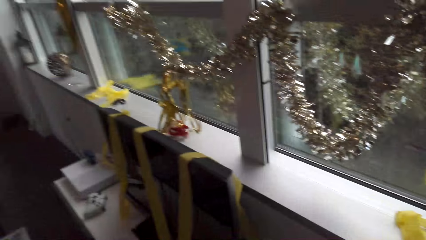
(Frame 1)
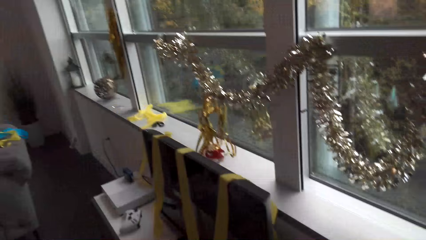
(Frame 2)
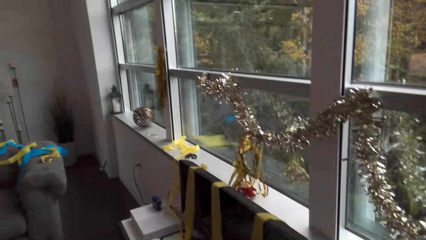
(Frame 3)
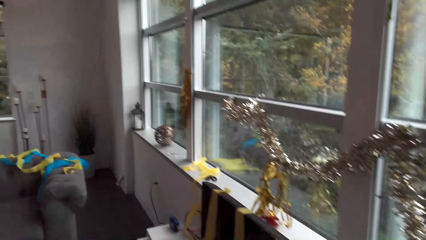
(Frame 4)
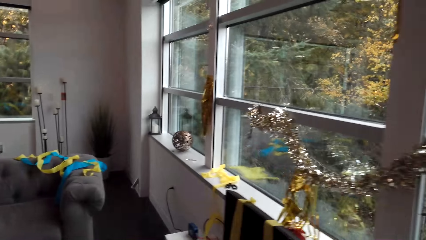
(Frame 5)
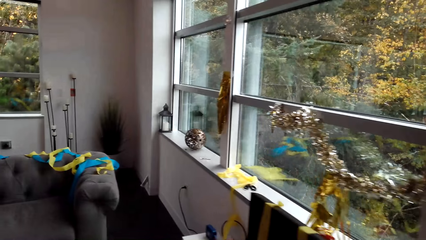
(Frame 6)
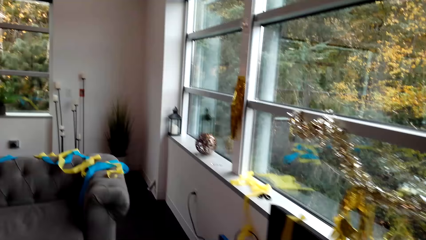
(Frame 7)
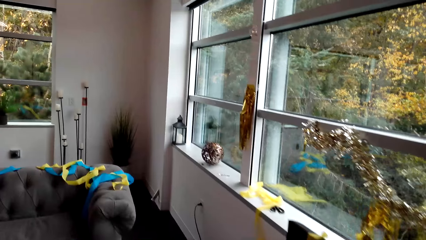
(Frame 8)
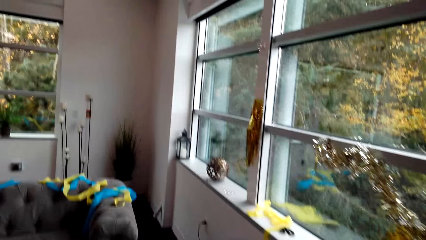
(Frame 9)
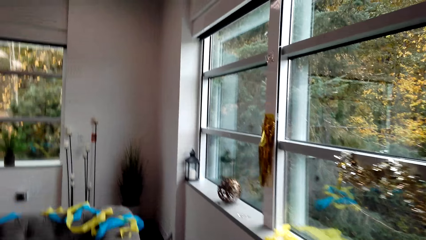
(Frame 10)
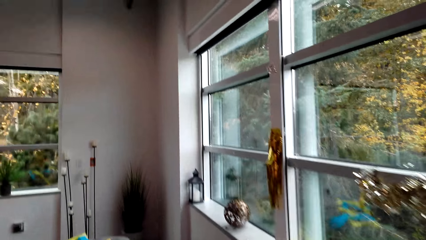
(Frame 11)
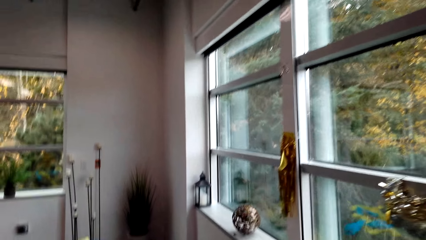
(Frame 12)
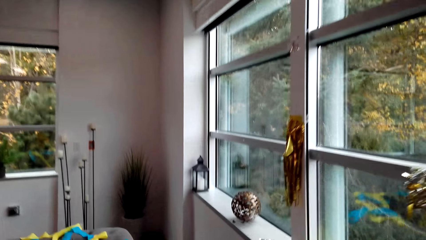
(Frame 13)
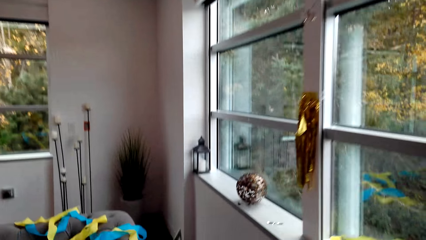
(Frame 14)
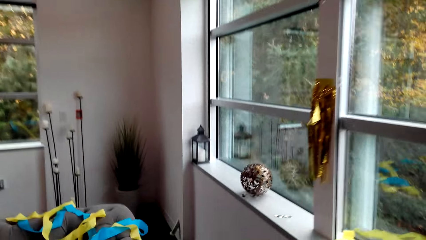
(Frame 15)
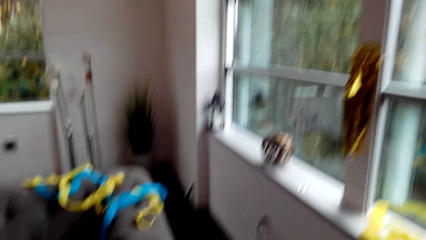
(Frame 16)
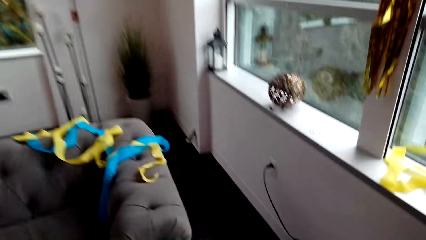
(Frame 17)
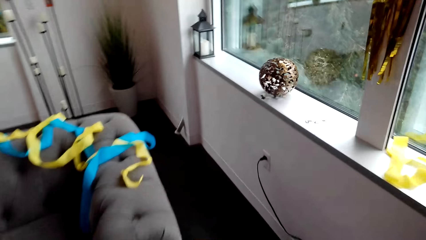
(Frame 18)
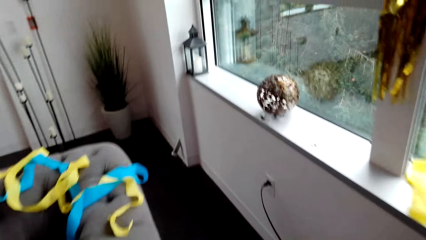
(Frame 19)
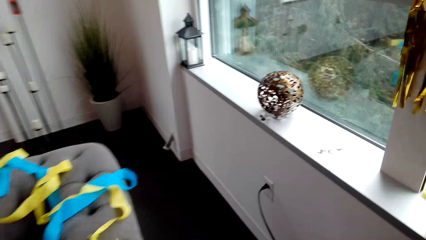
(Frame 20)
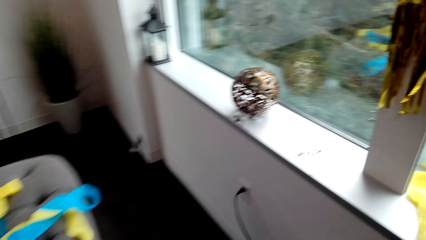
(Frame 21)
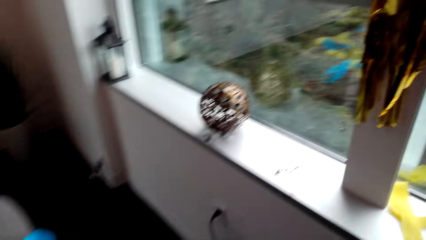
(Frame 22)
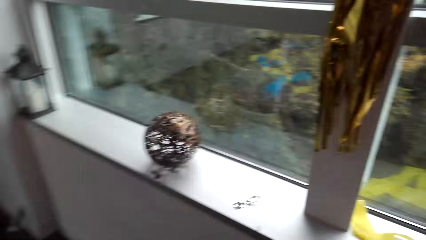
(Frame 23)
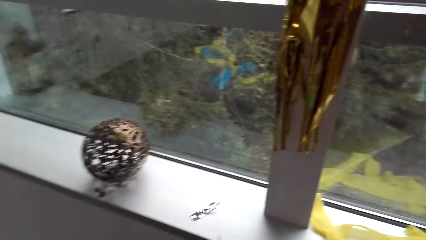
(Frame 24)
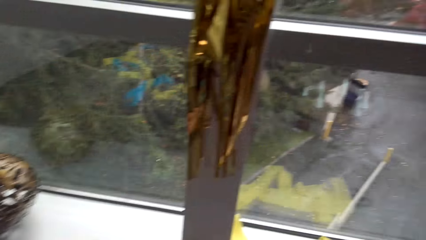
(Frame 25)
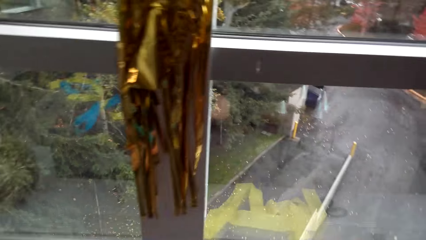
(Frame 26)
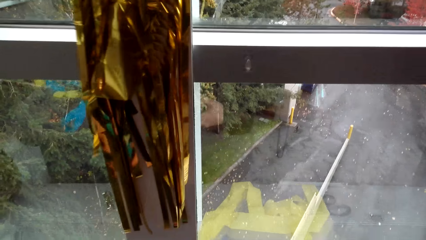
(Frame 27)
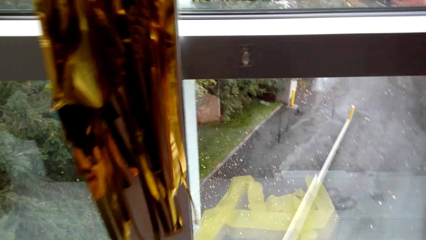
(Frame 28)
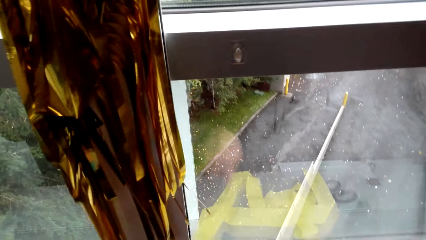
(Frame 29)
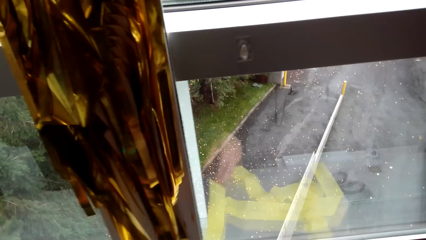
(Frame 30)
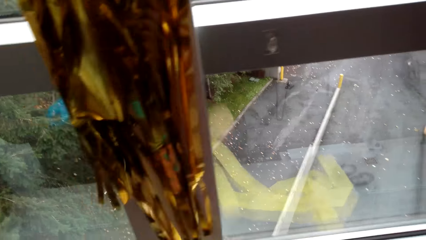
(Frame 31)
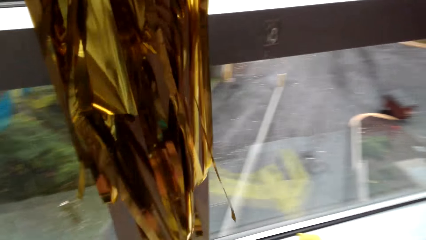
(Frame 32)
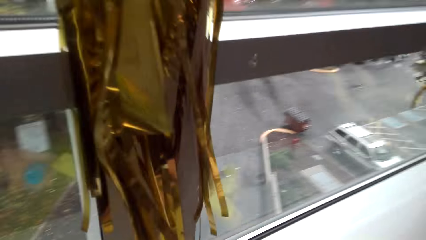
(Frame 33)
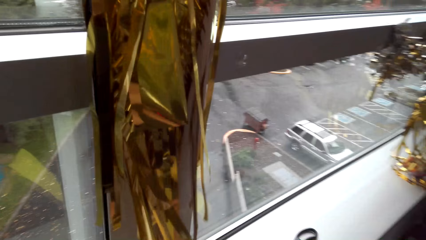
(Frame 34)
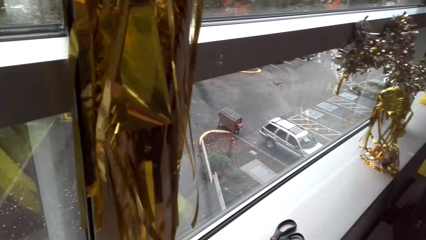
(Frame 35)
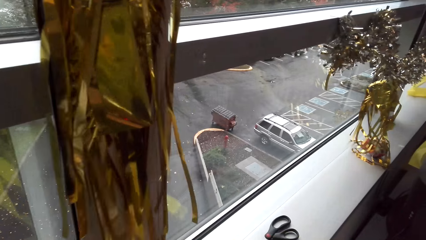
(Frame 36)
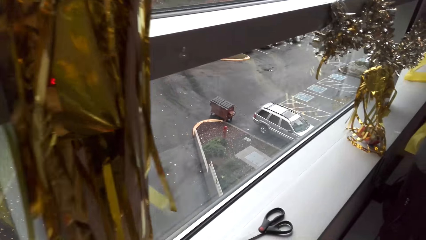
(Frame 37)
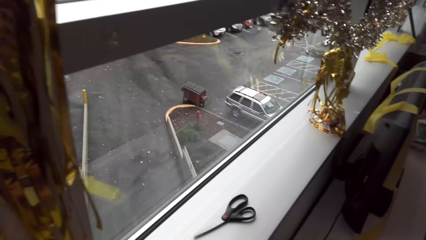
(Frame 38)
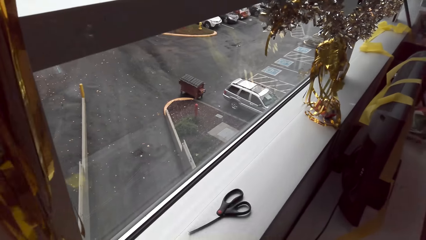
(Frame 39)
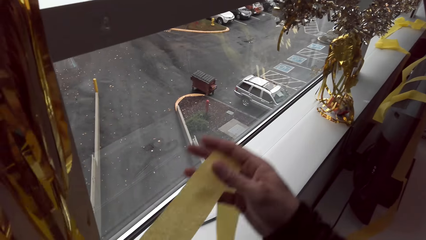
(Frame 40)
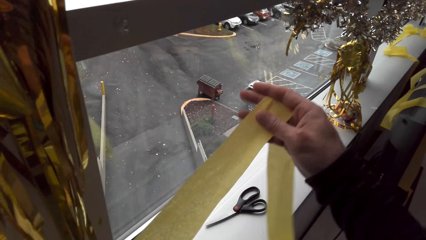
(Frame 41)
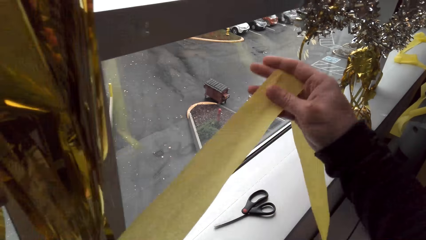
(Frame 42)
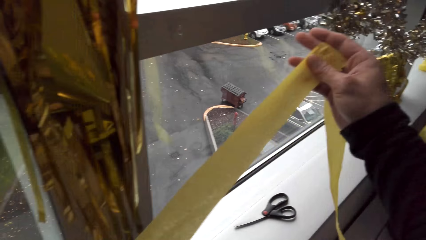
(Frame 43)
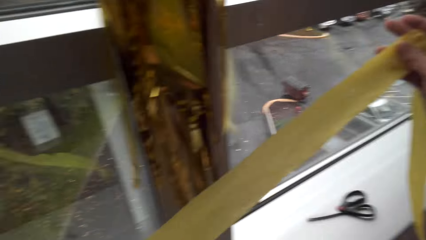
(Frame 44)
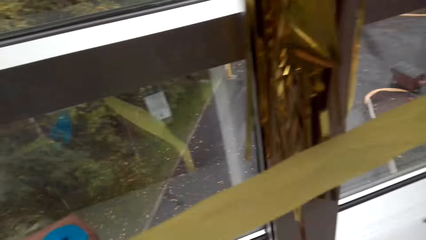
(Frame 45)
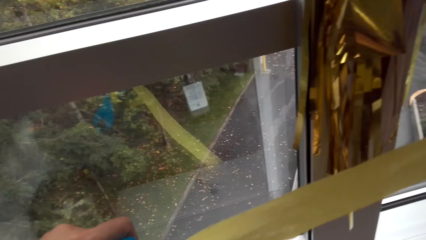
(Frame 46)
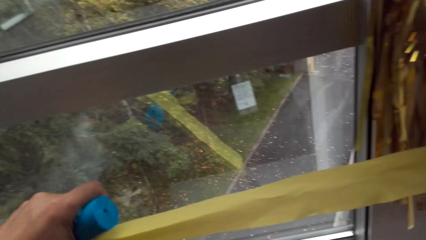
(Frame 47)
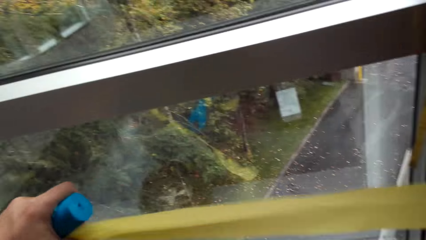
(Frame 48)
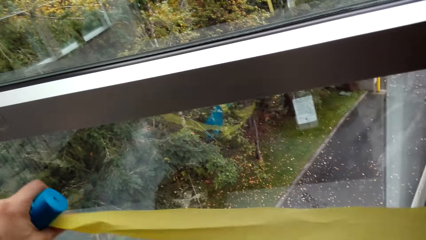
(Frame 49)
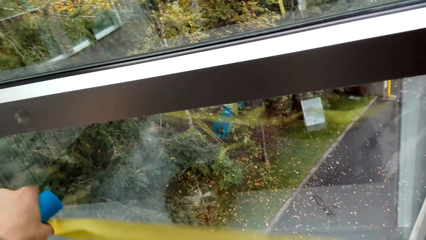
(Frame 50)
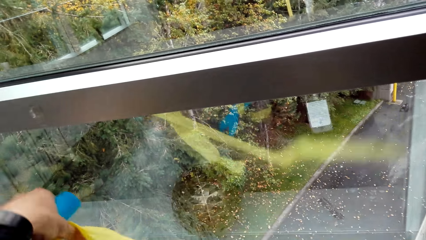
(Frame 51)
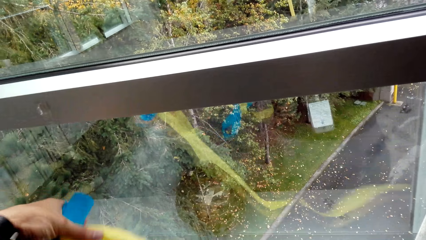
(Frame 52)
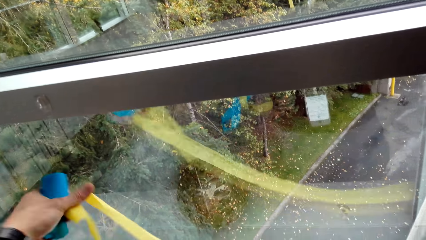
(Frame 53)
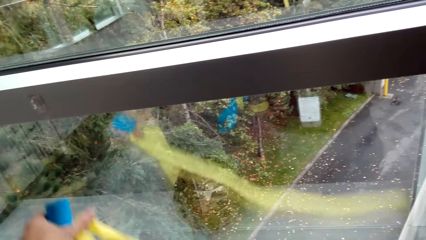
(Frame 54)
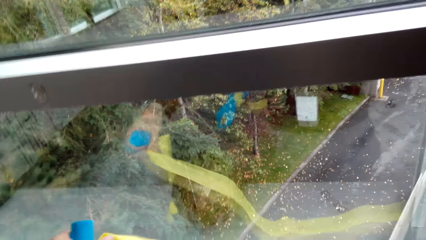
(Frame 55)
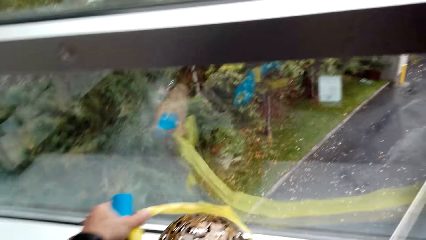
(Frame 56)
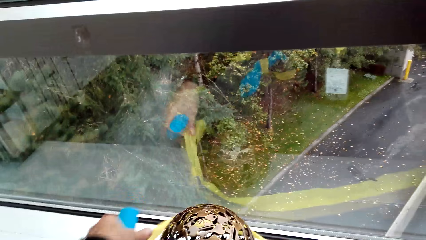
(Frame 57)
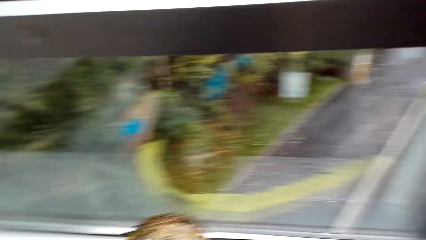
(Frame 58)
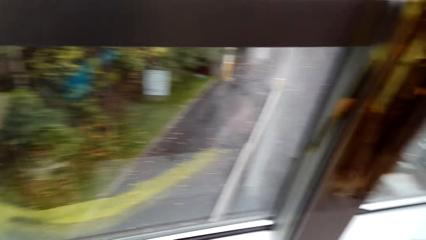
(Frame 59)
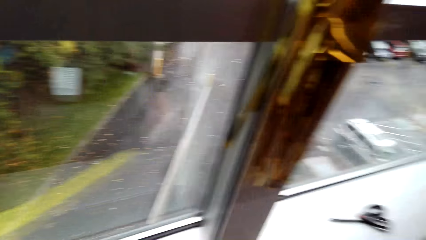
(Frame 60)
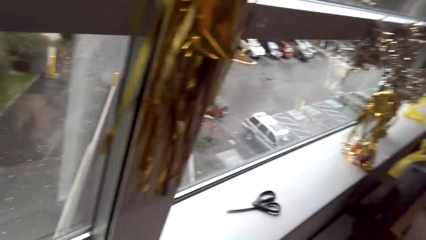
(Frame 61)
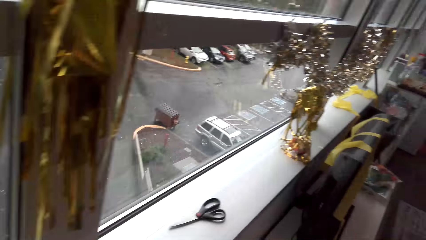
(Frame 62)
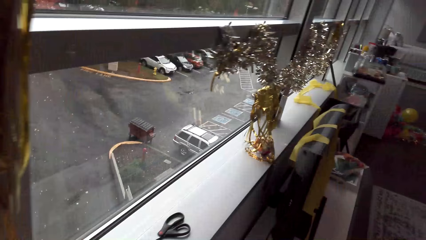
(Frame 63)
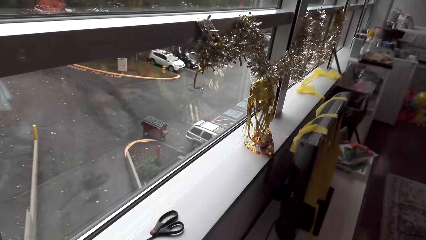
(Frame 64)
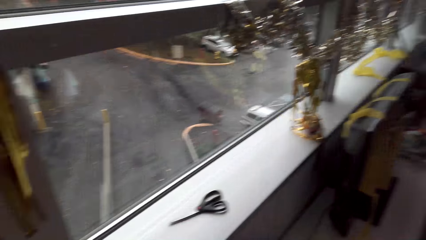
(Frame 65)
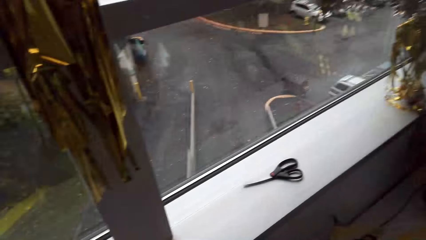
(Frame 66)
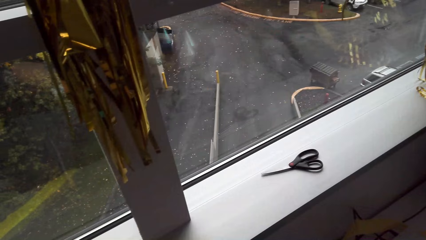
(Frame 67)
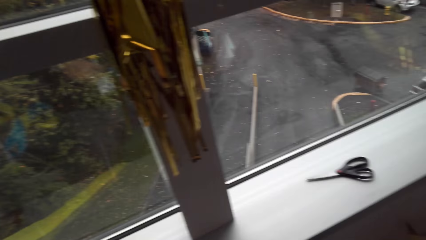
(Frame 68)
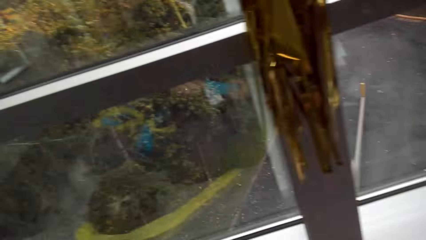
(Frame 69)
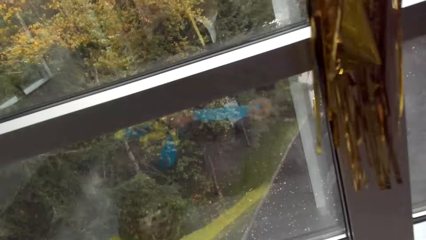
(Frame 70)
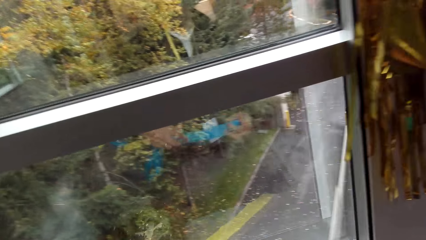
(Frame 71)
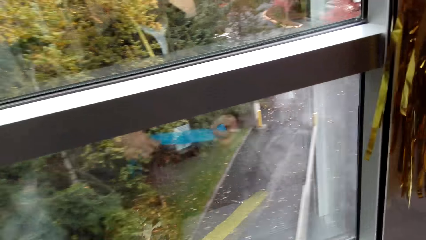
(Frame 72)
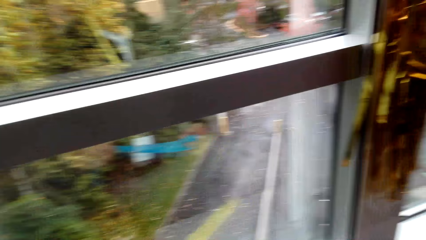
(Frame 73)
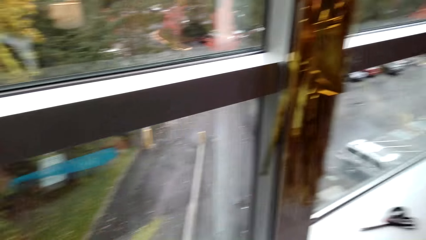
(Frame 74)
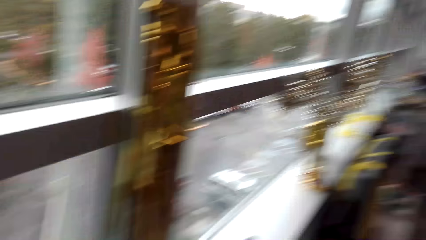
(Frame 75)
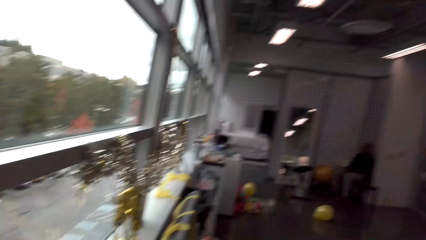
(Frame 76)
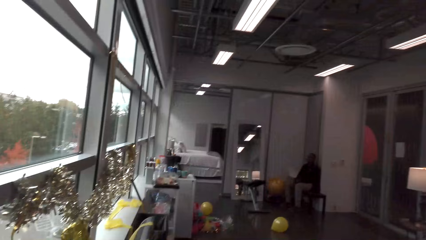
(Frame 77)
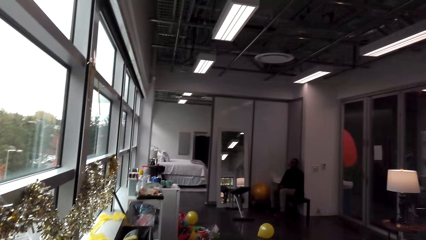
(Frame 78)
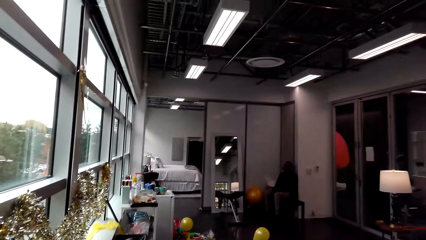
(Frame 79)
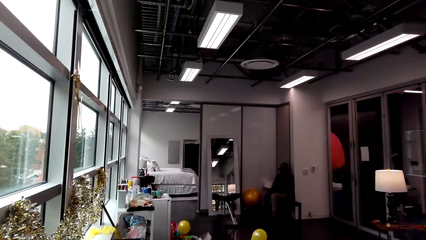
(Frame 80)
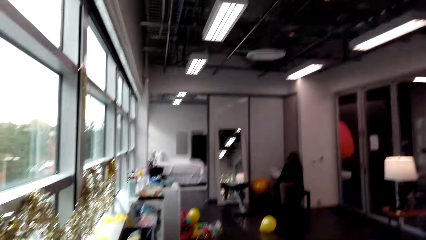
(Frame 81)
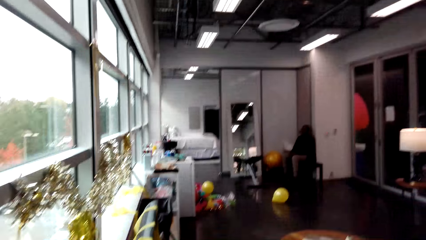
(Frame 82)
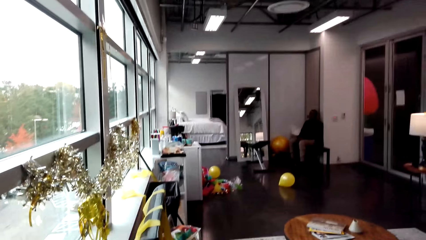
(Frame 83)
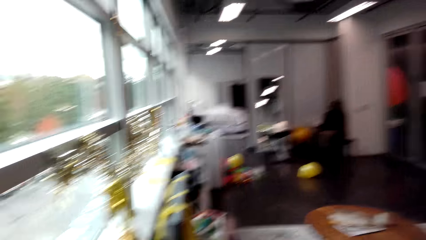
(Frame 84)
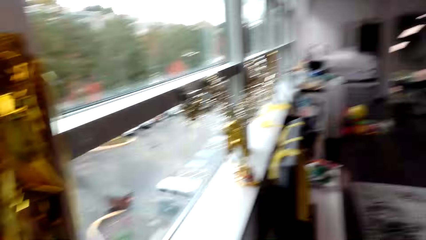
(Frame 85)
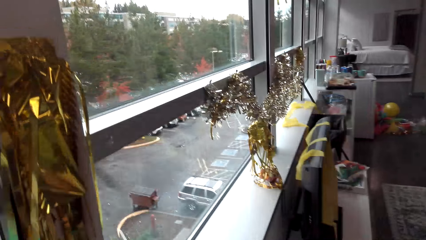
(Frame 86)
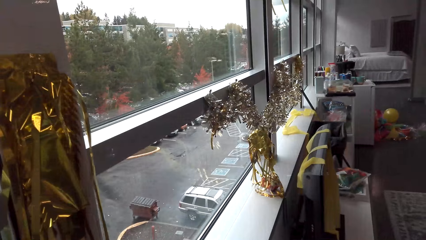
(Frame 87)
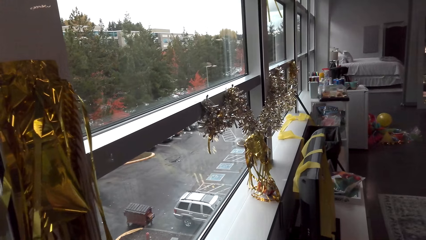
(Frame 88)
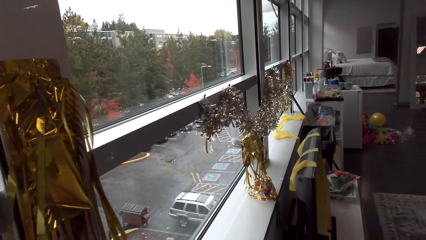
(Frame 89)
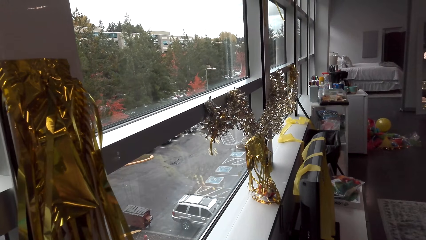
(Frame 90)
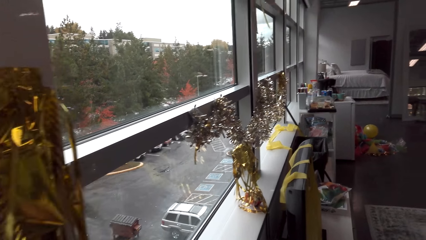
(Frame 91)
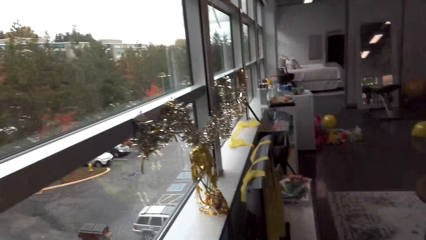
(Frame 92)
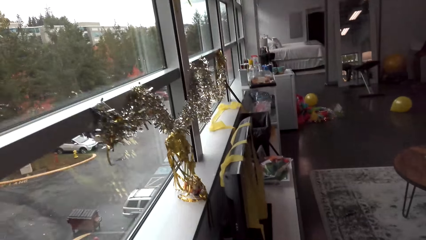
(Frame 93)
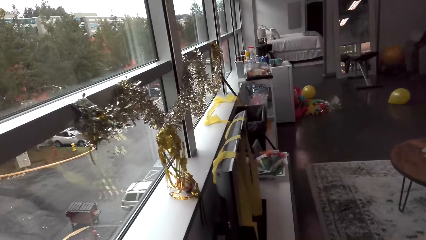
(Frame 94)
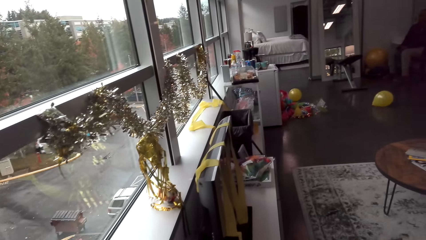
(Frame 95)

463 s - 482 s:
The camera wearer walks around and looks around. They stretch the ribbon. They put the decorating ribbon on the window. They look around. A man talks with the camera wearer. The camera wearer looks around and looks at the man.
